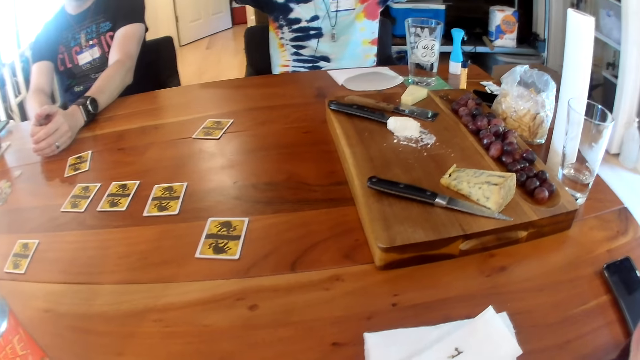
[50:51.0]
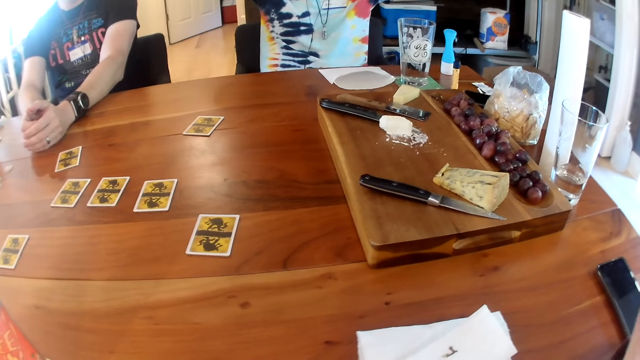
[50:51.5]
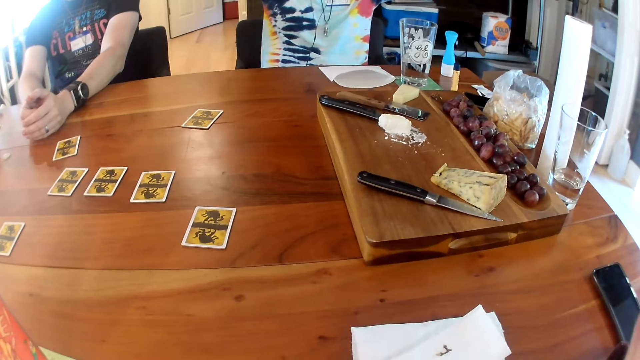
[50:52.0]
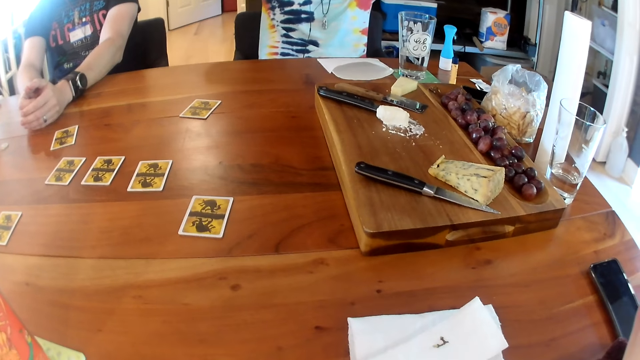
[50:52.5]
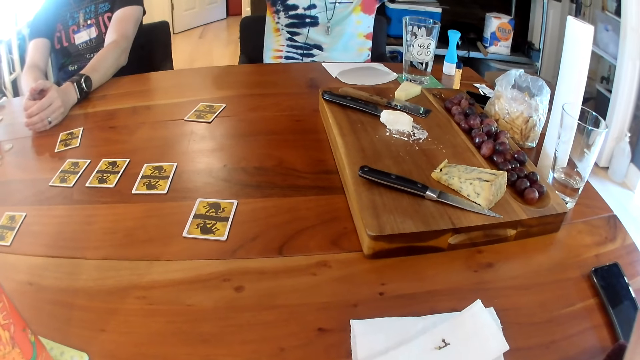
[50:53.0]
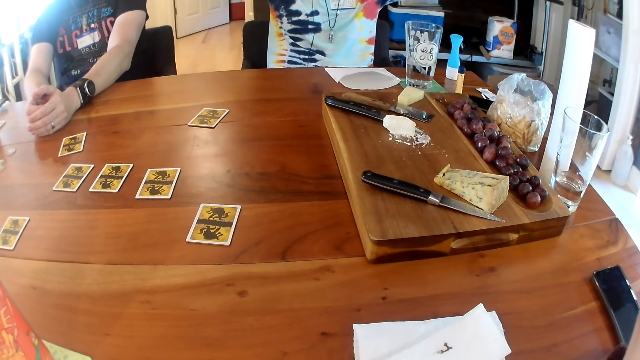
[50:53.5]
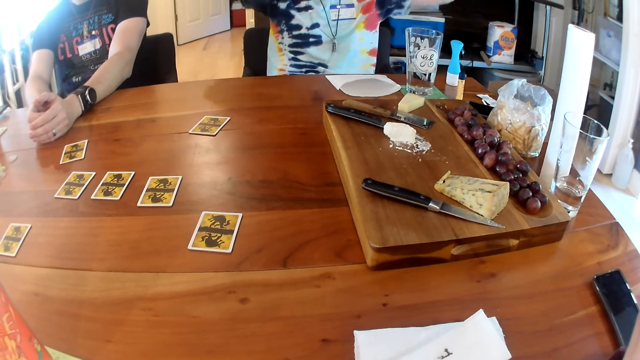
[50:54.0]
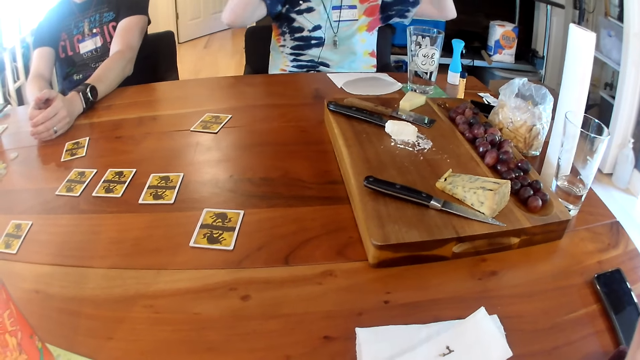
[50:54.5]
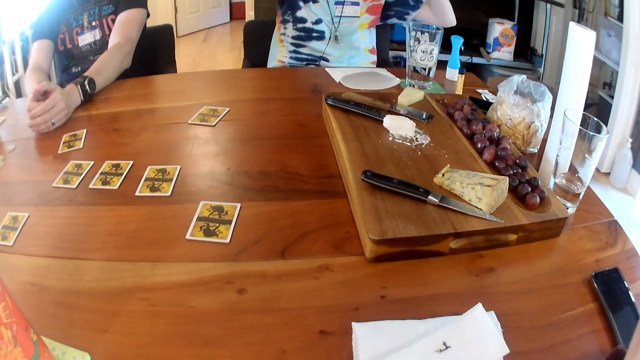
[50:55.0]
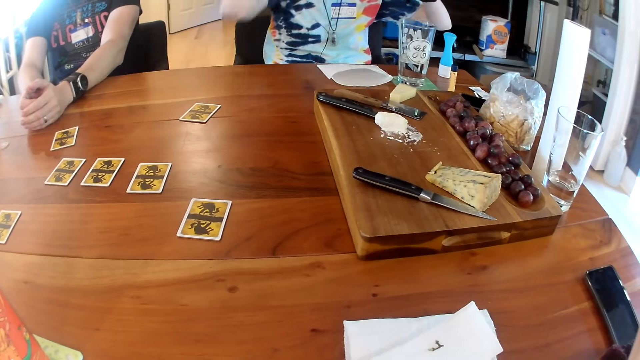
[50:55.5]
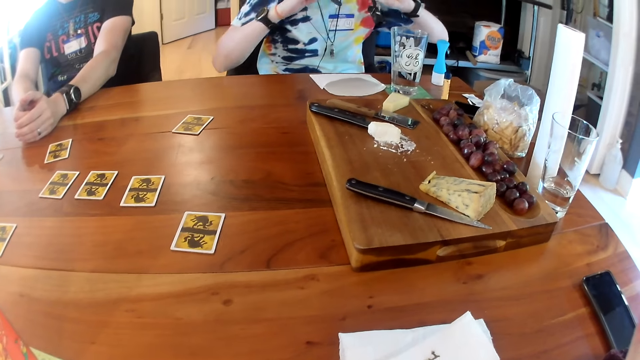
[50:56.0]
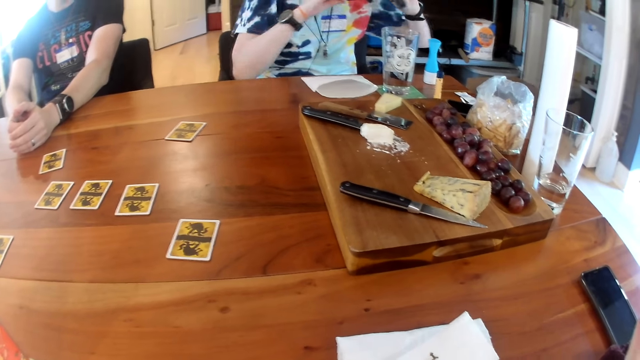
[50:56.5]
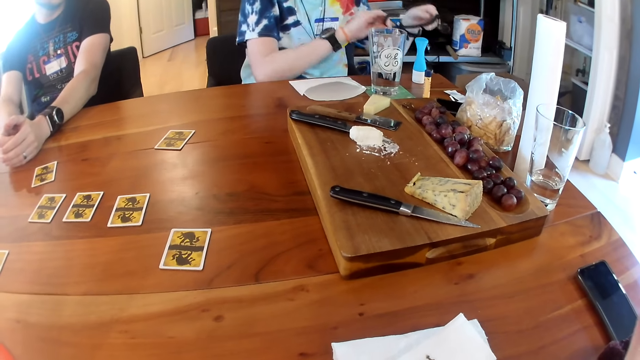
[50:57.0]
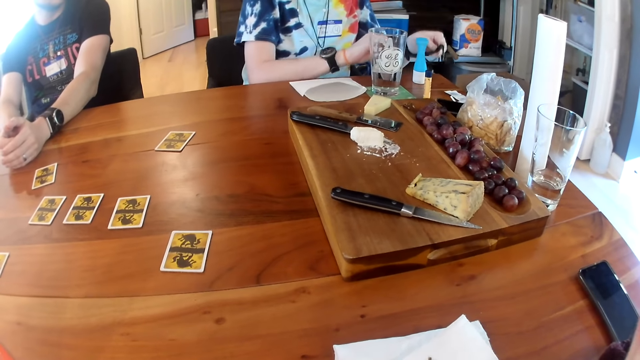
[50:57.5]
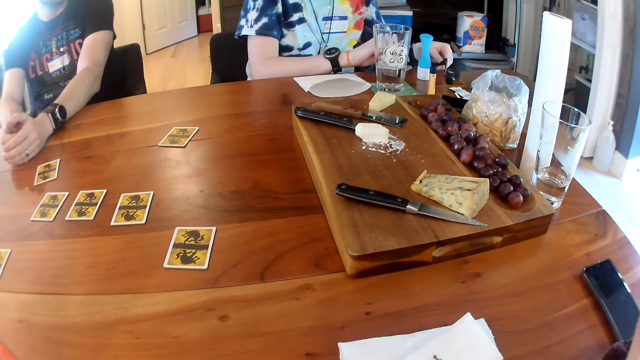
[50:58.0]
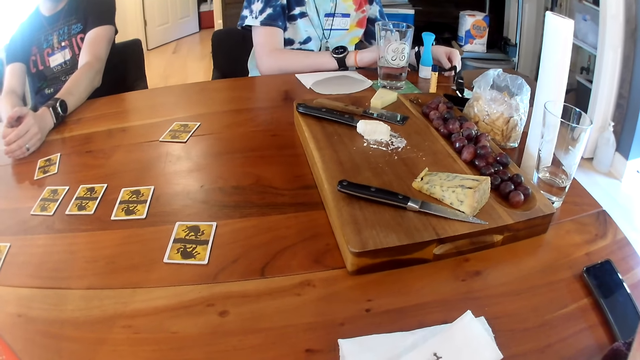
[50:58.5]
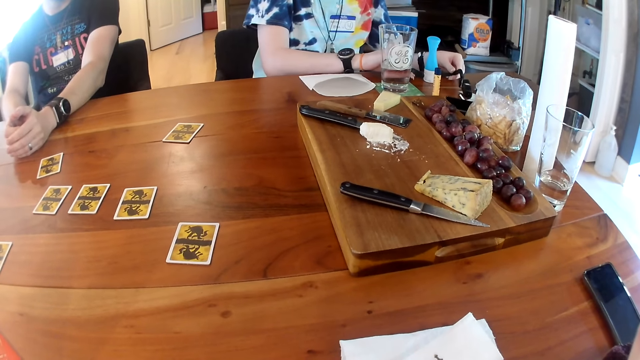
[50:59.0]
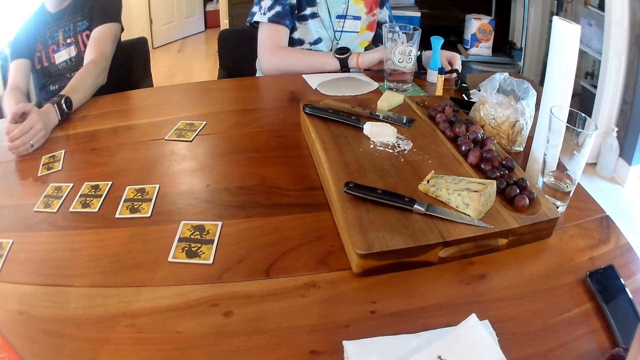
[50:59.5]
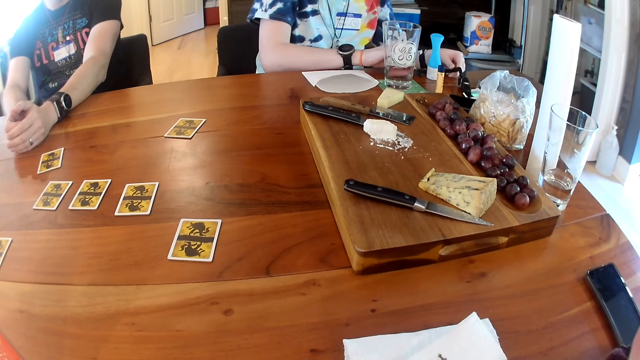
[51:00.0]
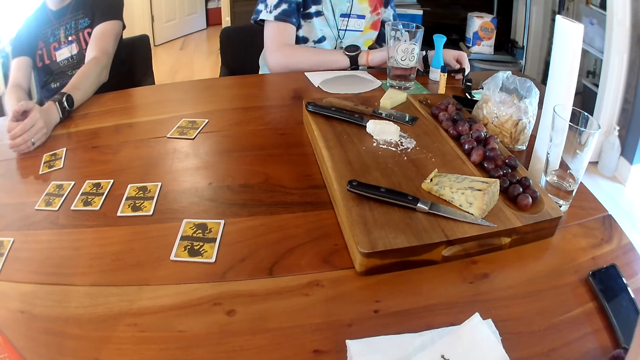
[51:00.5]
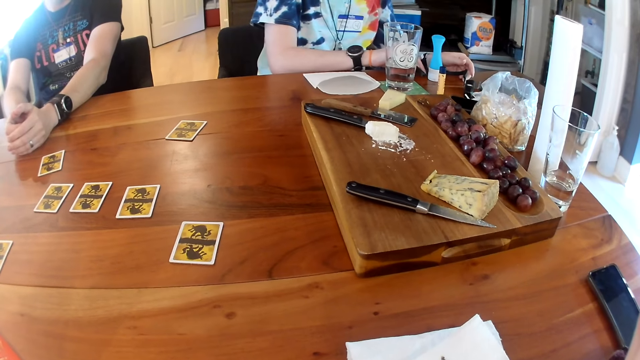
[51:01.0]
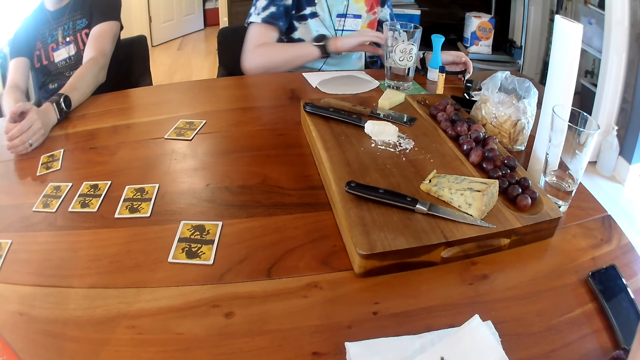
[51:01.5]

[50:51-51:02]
The woman places the microphone on the table with both hands.

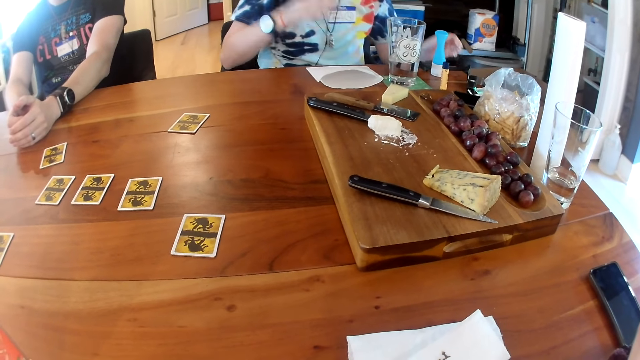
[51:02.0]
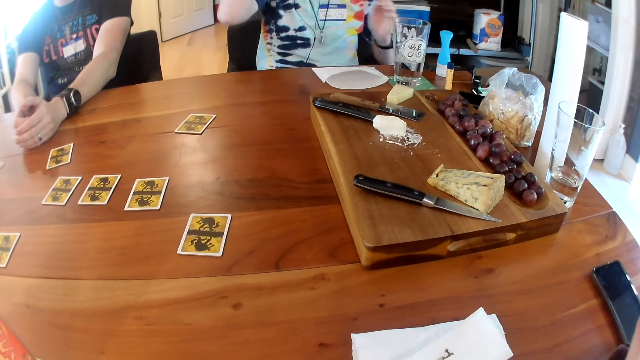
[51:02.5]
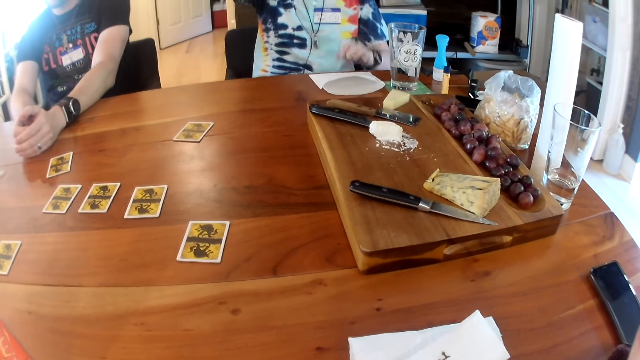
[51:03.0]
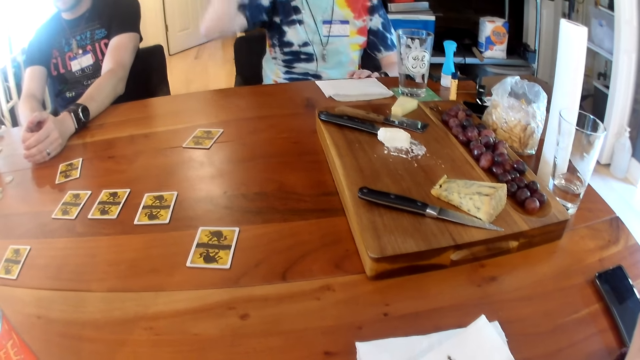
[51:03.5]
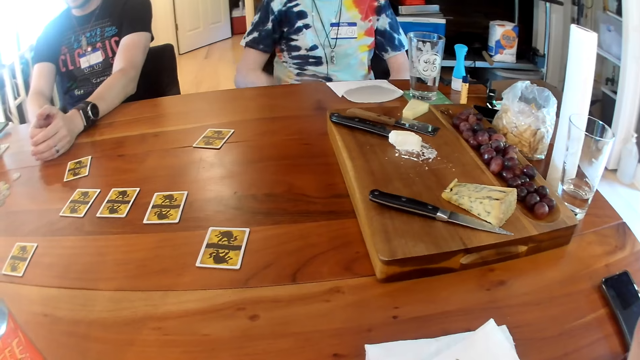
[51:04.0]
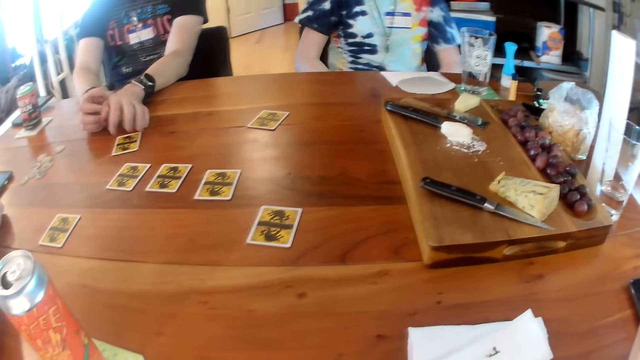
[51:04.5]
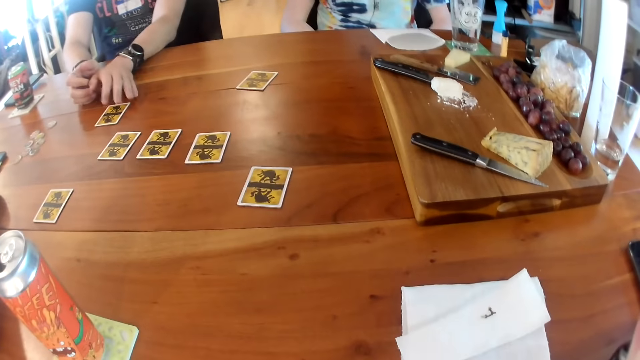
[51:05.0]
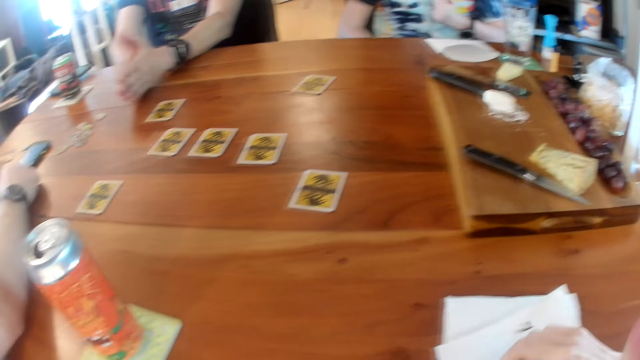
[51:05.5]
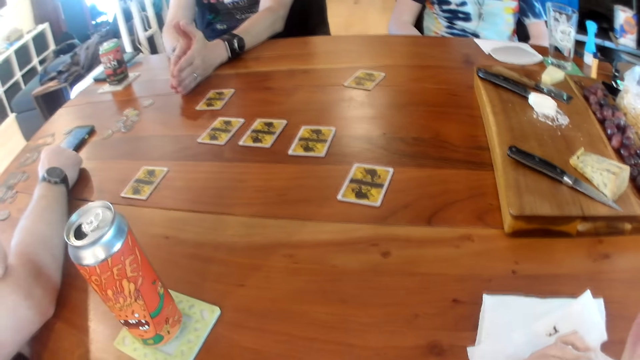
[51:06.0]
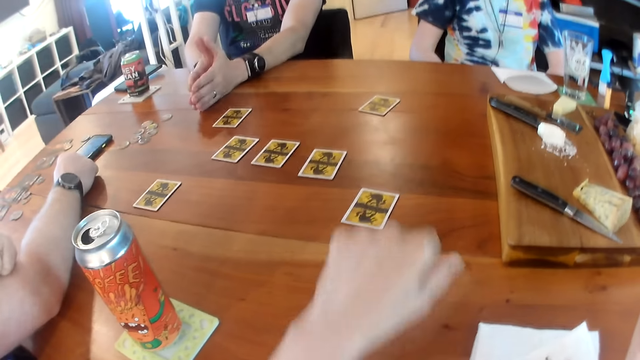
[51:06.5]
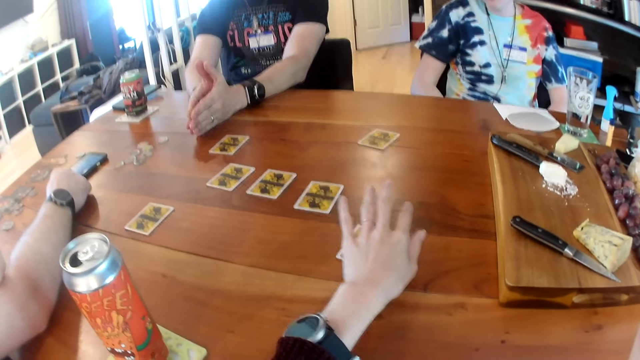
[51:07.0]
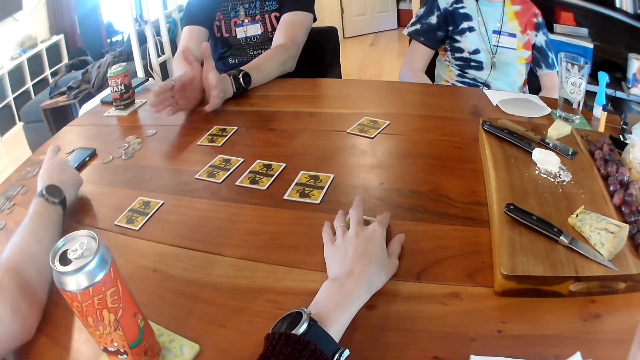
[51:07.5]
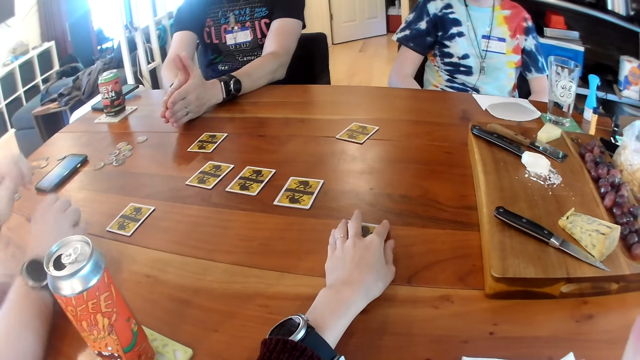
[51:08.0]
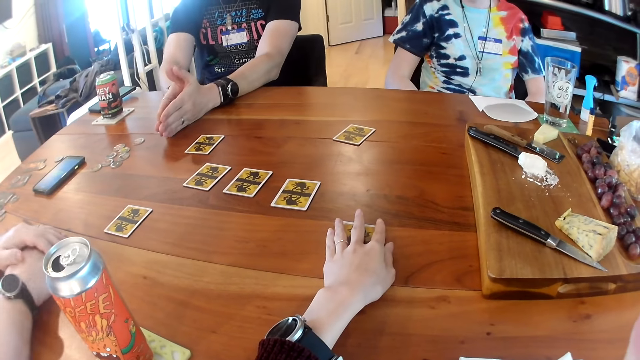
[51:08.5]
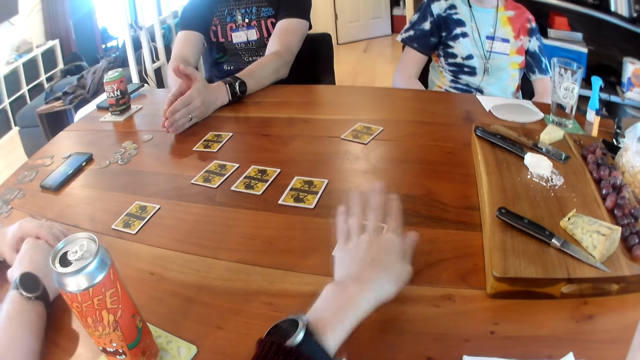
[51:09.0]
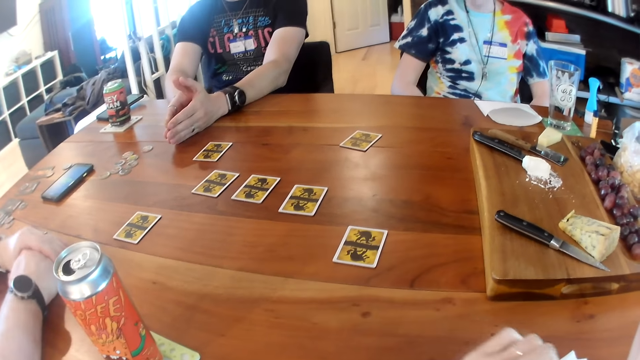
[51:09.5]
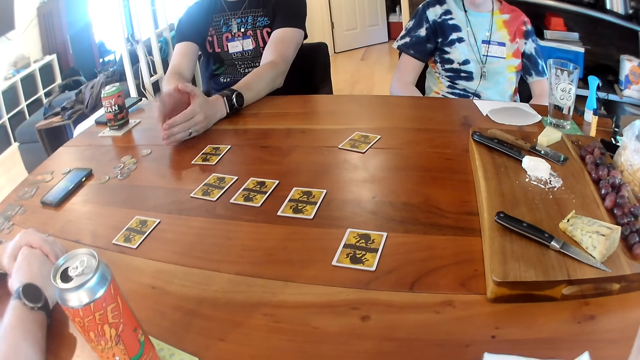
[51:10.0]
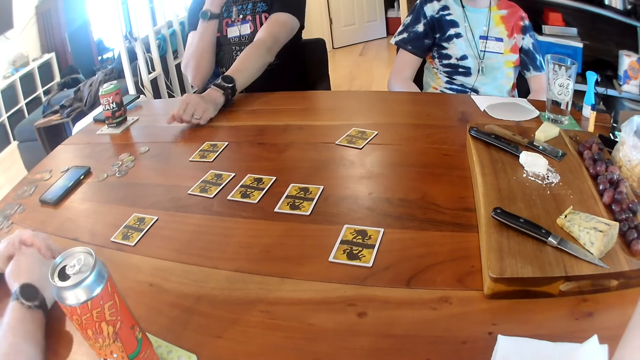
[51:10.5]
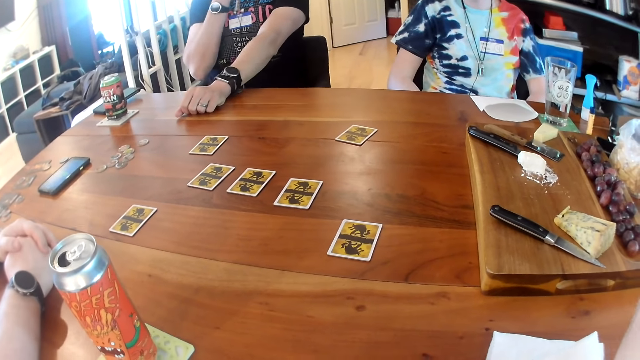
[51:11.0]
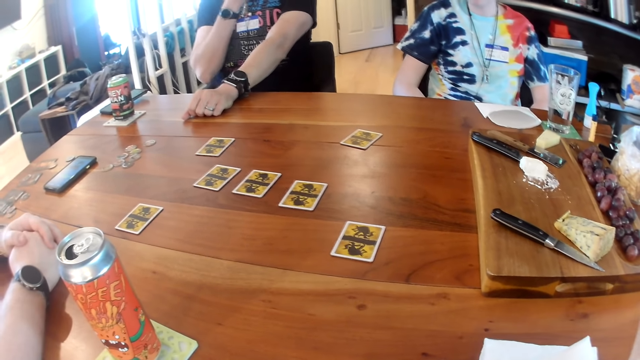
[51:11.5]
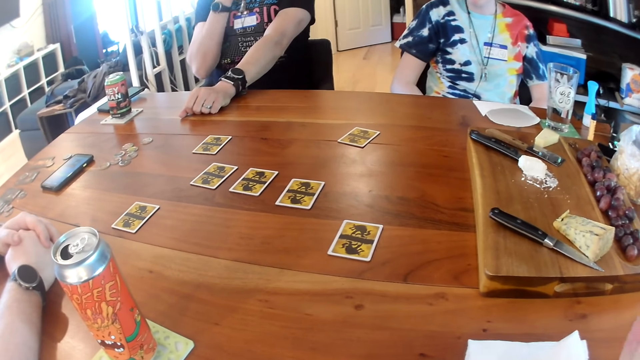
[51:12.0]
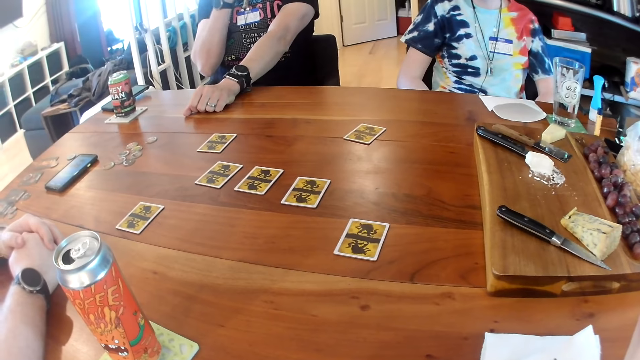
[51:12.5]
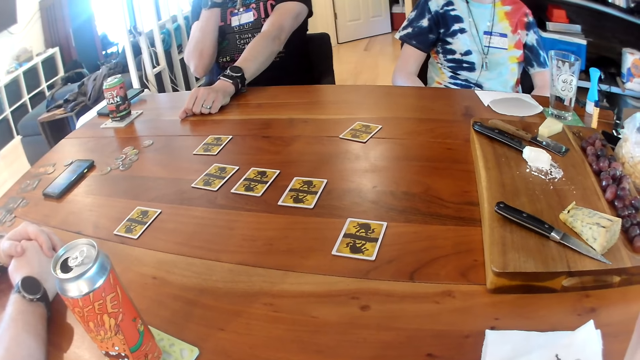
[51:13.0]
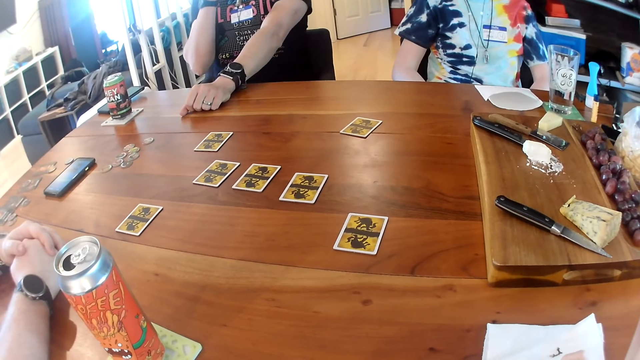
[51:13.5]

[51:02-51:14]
The woman raises her right hand. A man touches a card on the table with his left hand. He places his hands together on the table. Another man listens to an audio. The first man listens to an audio. The woman listens to an audio. The camera wearer listens to an audio. She places her right hand on the paper towel on the table. She moves the card on the table with her left hand. She touches the card with her right hand. The first man claps his hands together. The other man places his hands together on the table. The first man raises his right hand.
